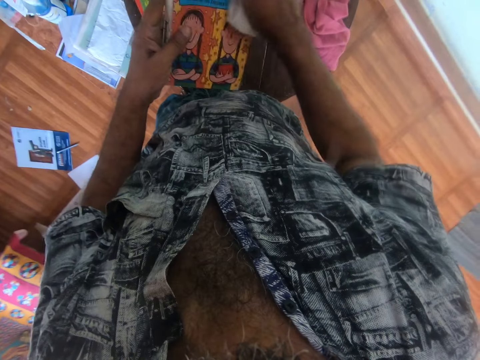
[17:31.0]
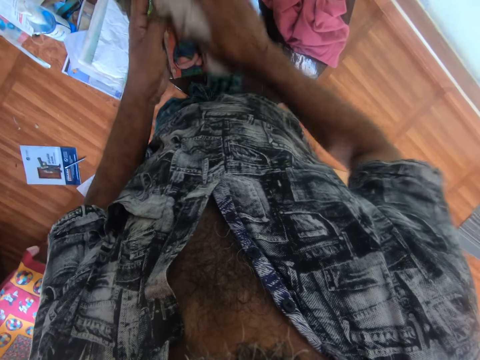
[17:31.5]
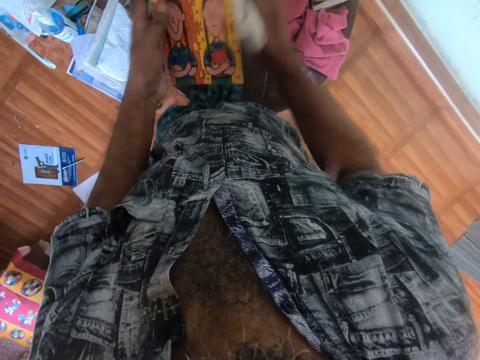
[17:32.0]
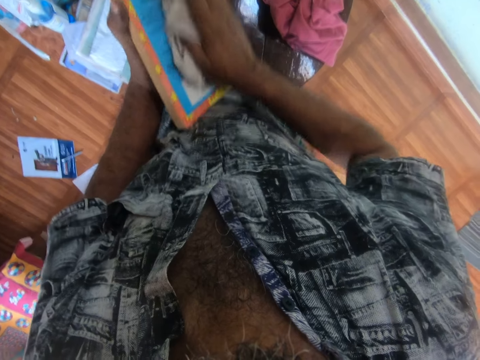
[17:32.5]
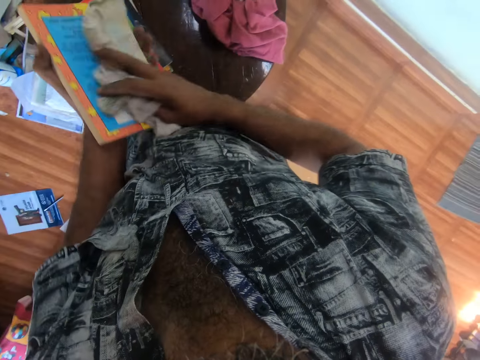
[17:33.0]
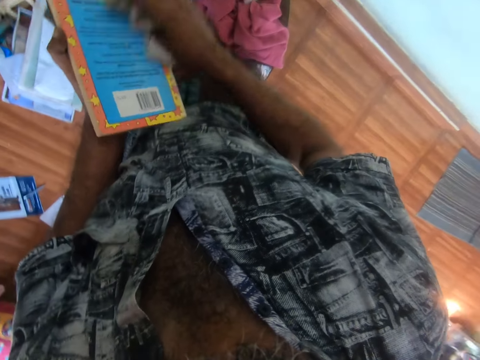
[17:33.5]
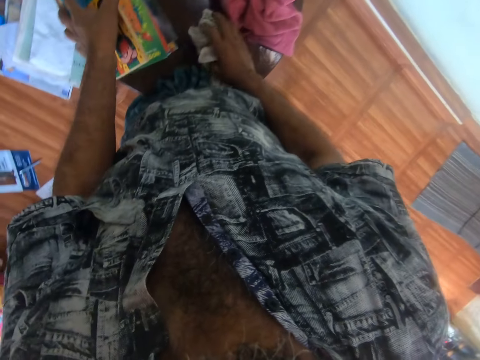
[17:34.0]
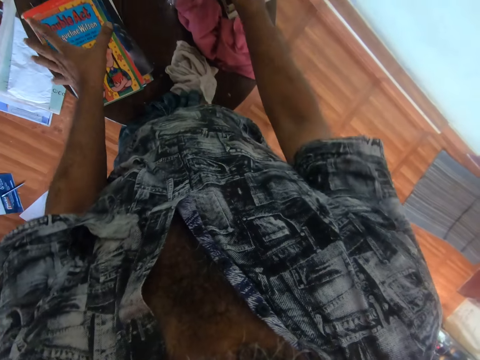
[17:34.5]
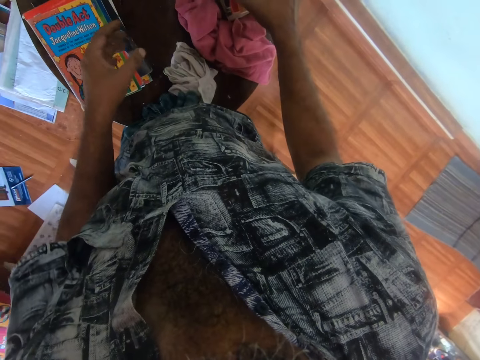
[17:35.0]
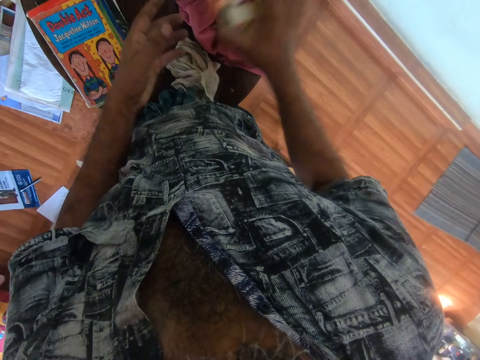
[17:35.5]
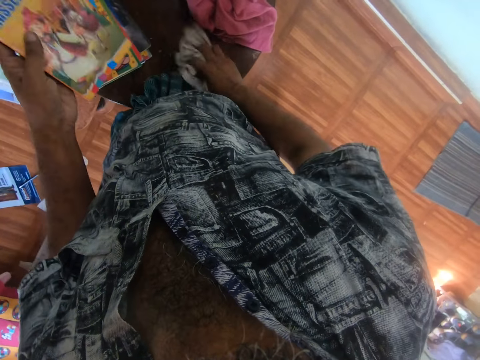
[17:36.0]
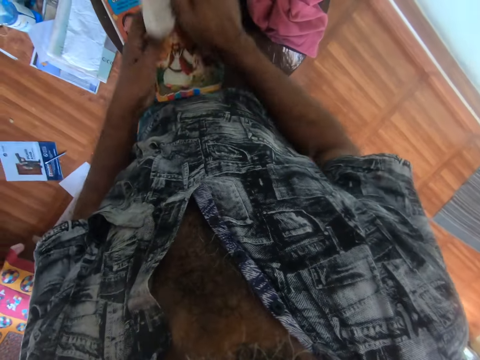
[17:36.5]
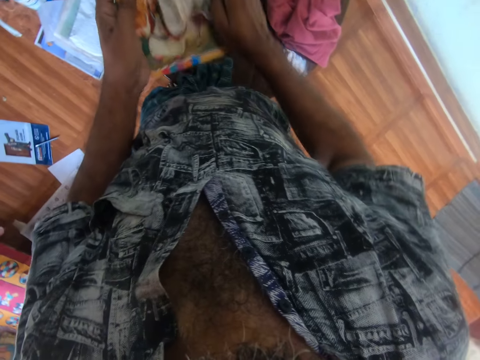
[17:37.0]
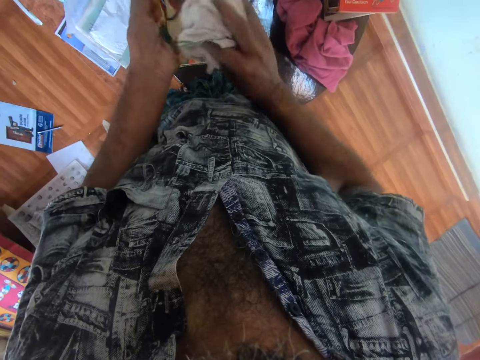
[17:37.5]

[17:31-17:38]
The camera wearer wipes the book with the cloth. They put the cloth on the table. They place the book on the books on the table. They pick a book from the table. They pick the cloth from the table. They wipe the book with the cloth.
